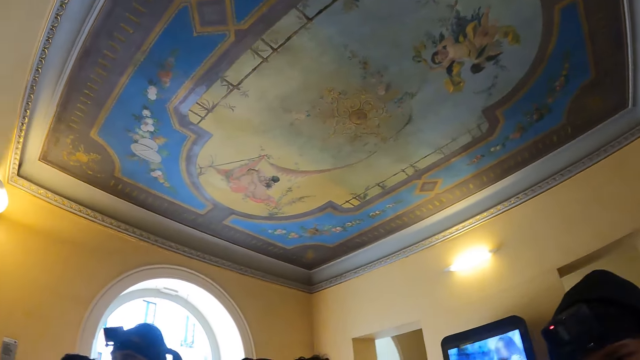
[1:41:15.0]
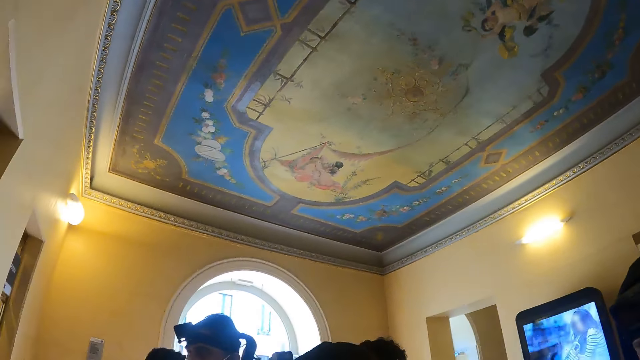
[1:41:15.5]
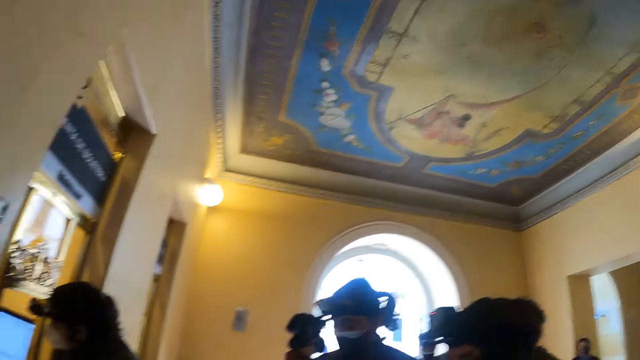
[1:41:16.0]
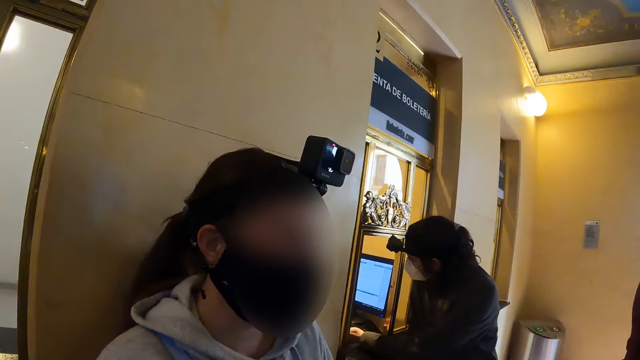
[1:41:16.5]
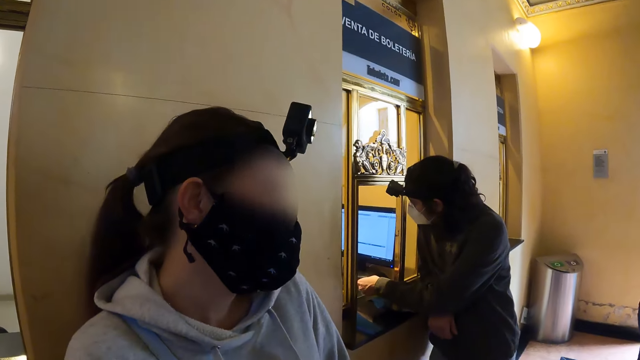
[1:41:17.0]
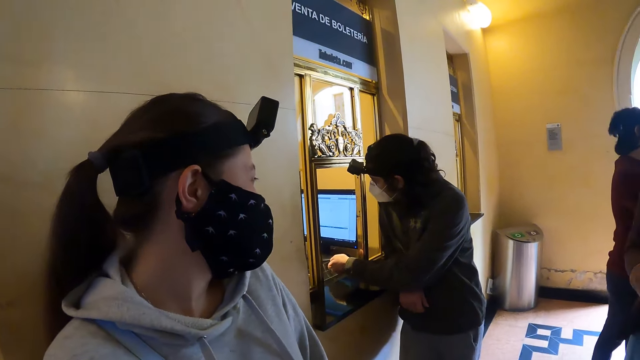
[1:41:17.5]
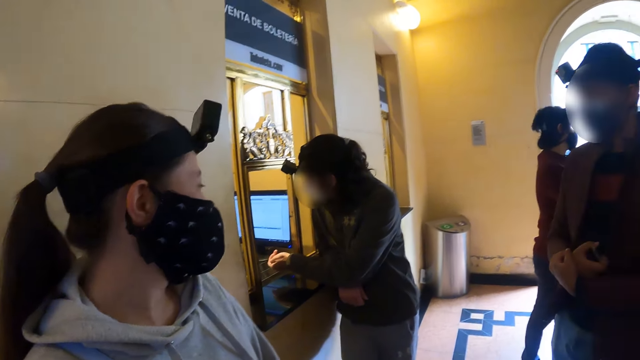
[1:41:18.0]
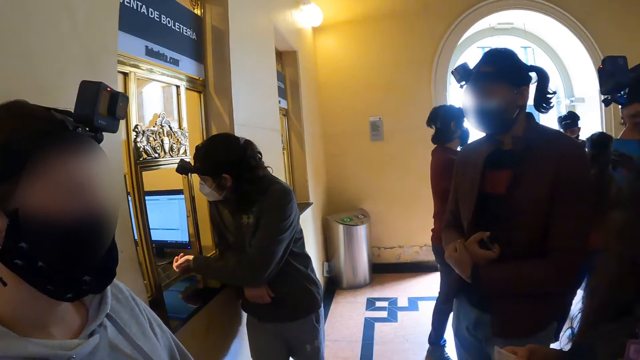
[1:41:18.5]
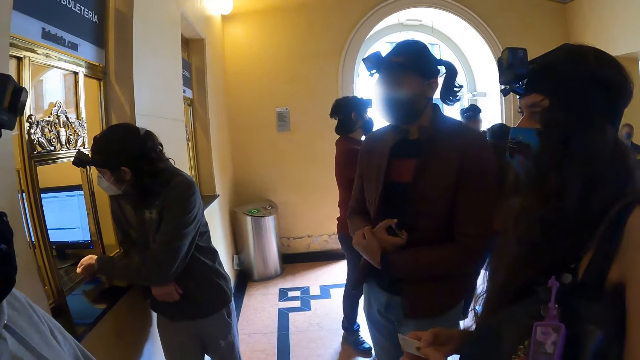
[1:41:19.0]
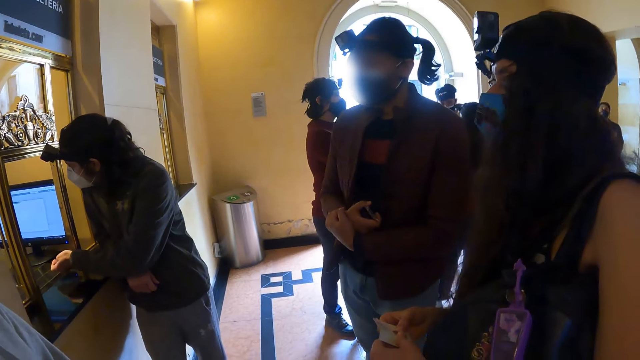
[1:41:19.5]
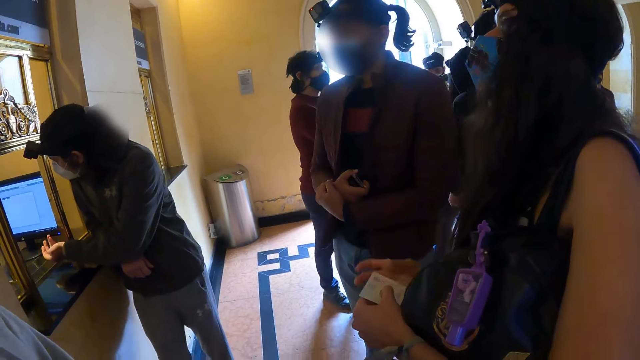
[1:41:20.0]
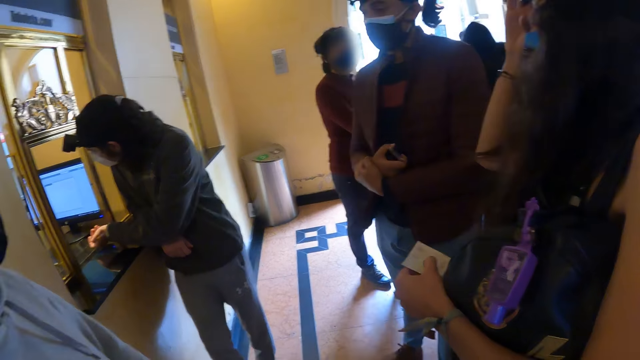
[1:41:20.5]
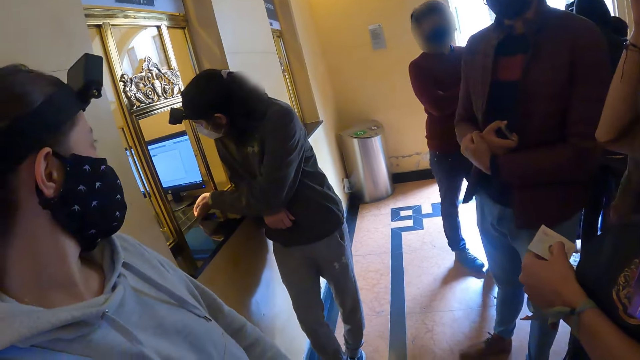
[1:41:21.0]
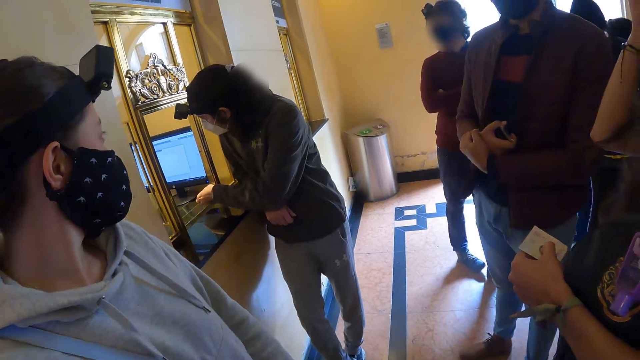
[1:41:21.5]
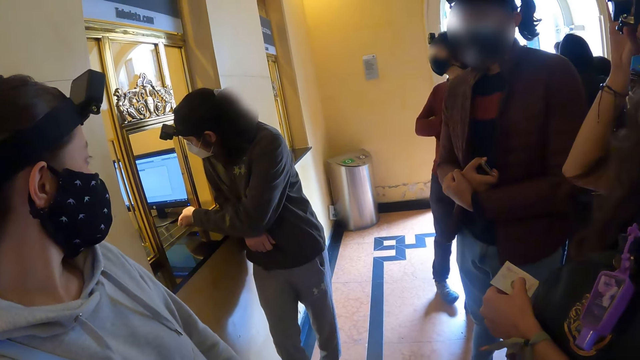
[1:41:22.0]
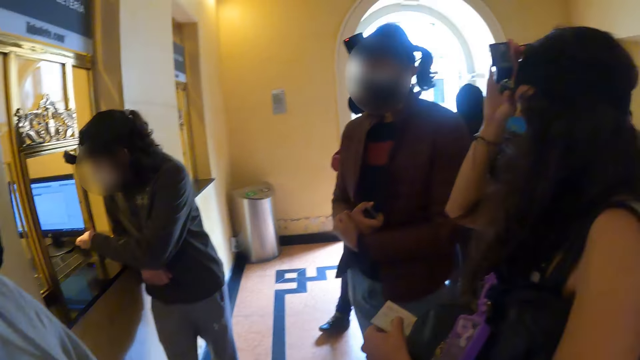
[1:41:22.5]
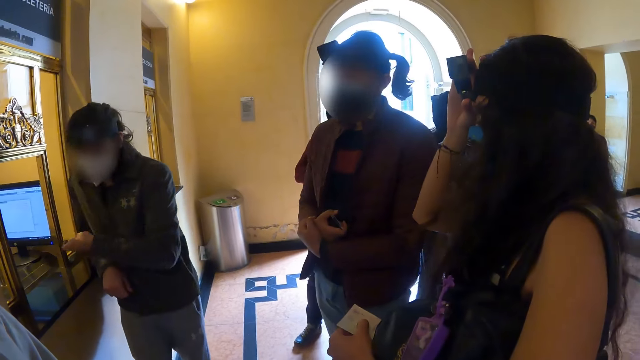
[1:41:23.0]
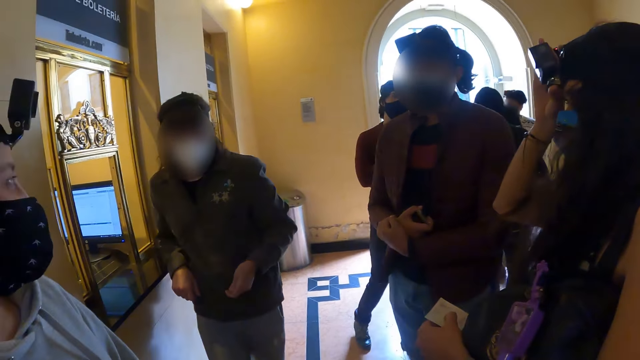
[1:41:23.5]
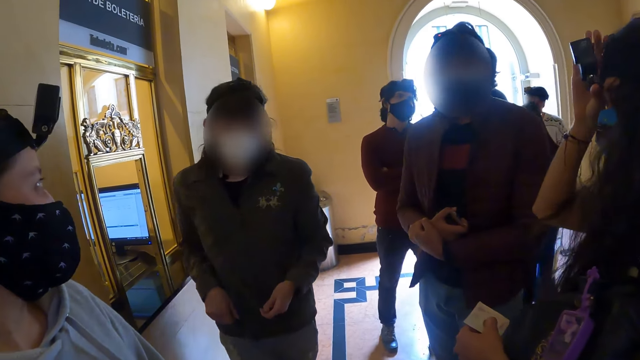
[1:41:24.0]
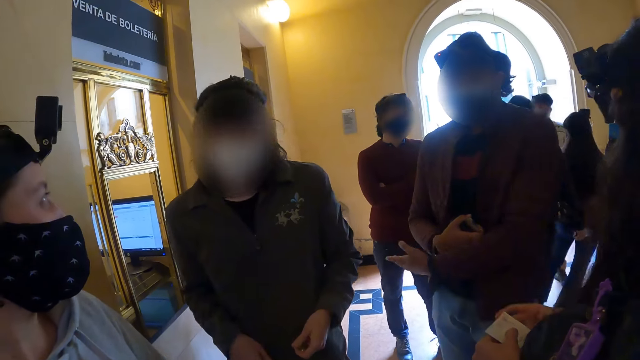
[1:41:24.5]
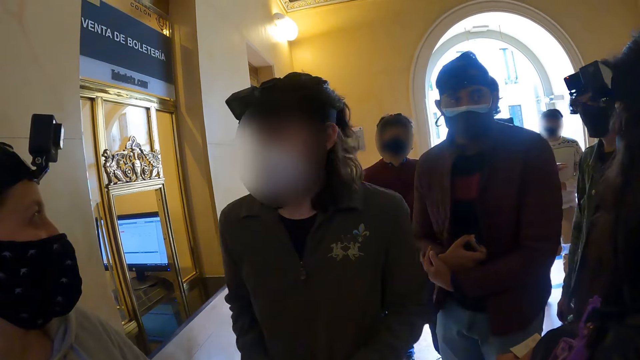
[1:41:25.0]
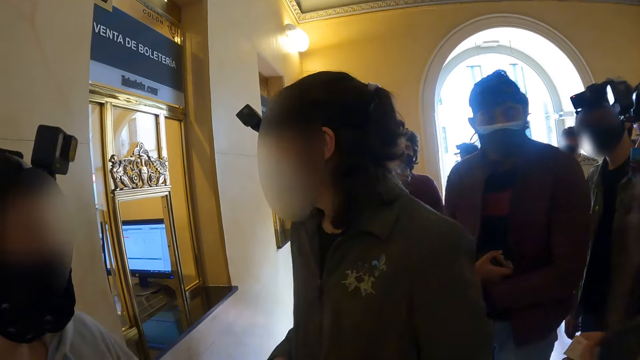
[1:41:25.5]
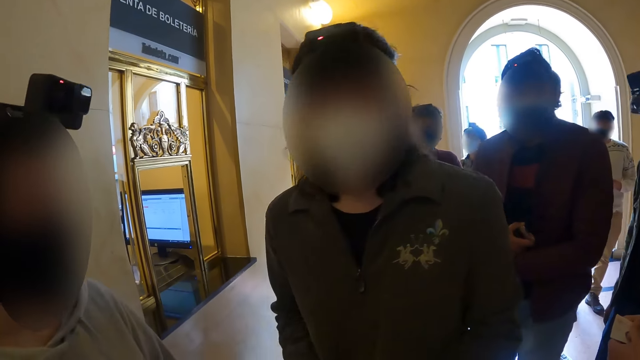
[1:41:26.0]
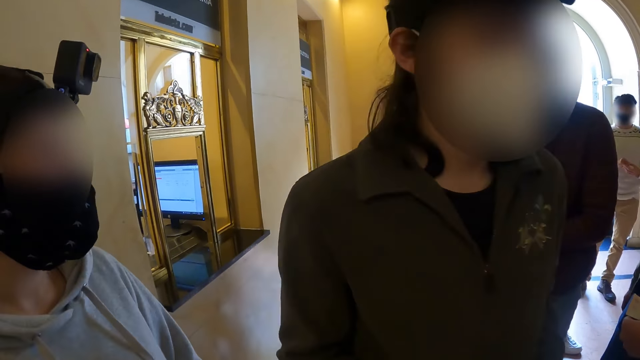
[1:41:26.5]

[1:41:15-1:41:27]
The camera wearer looks around the room.

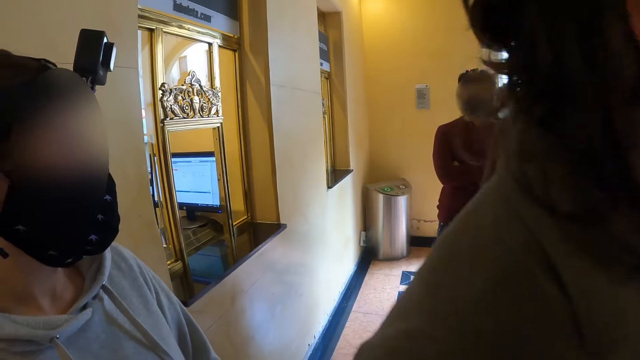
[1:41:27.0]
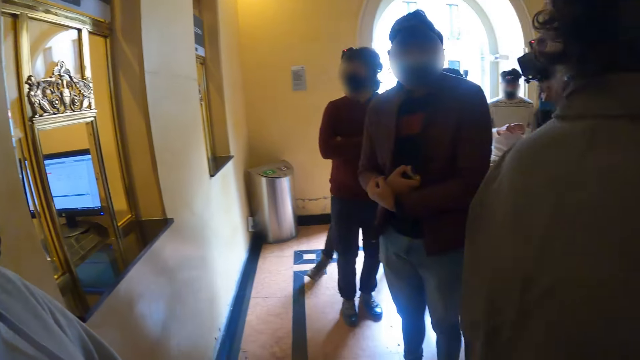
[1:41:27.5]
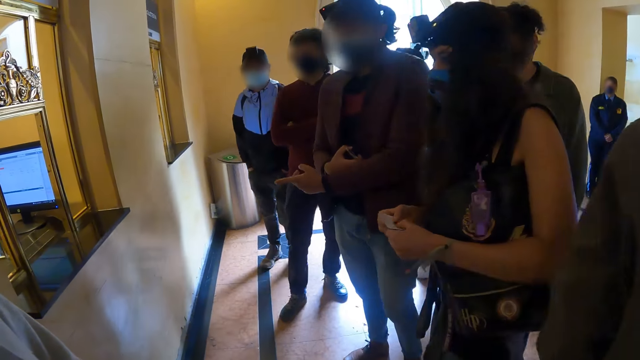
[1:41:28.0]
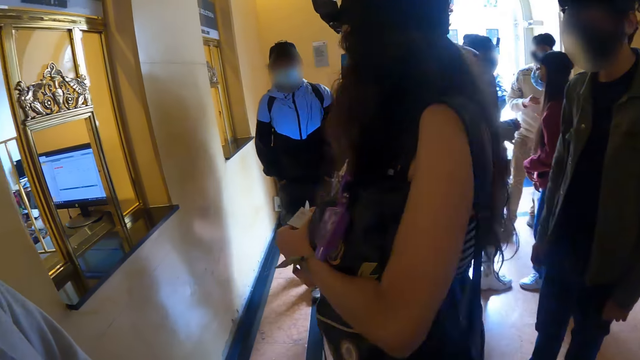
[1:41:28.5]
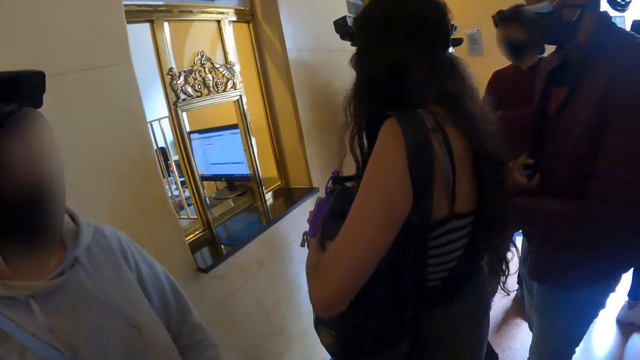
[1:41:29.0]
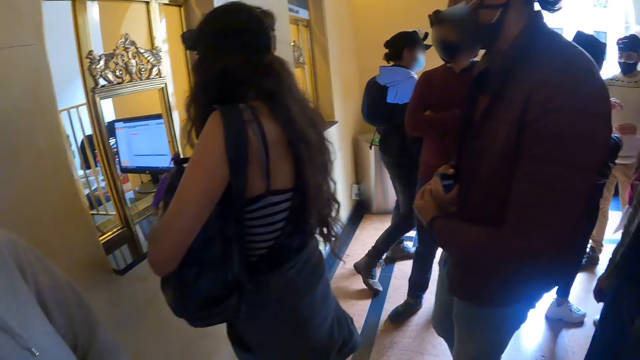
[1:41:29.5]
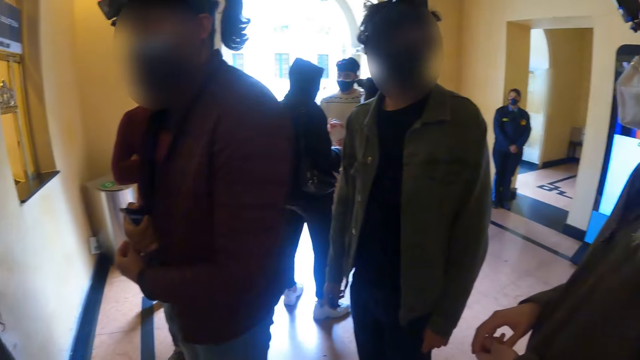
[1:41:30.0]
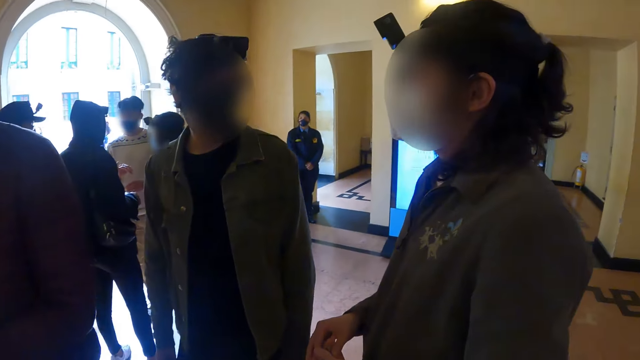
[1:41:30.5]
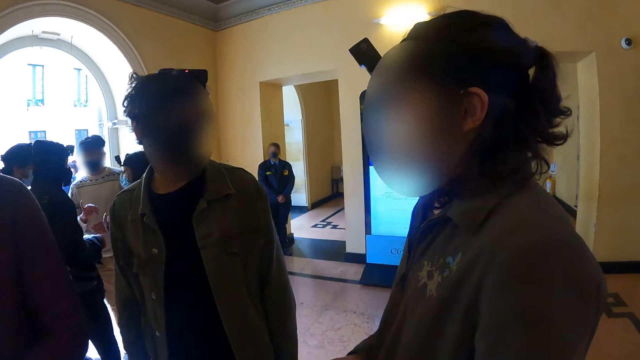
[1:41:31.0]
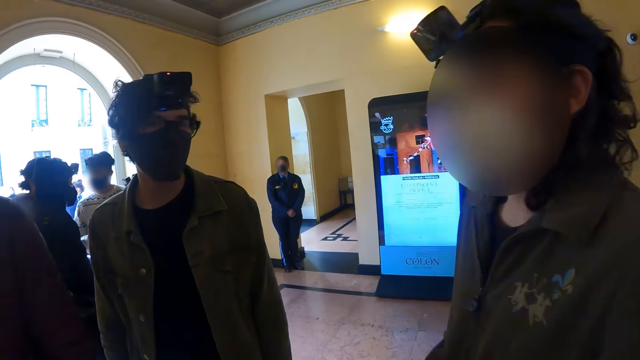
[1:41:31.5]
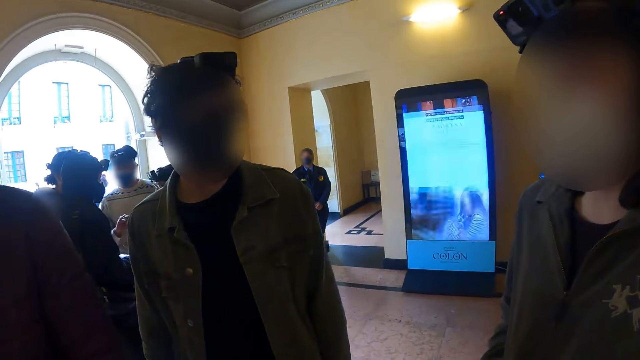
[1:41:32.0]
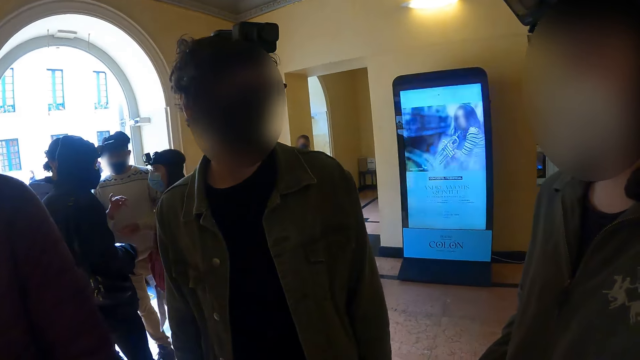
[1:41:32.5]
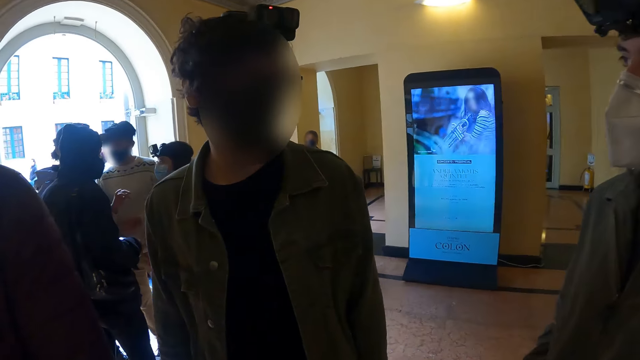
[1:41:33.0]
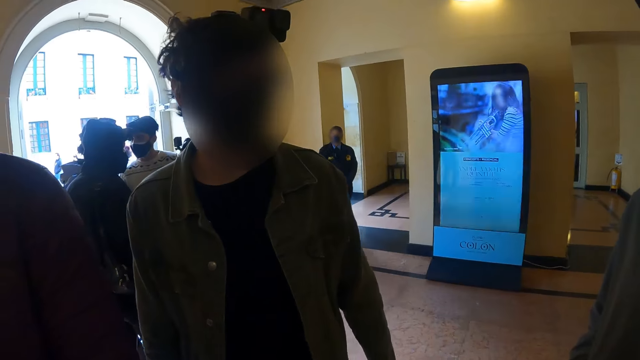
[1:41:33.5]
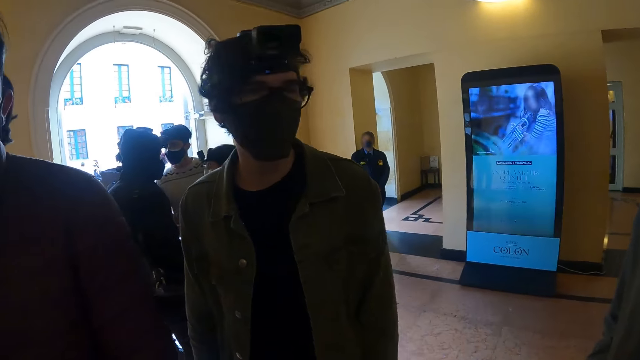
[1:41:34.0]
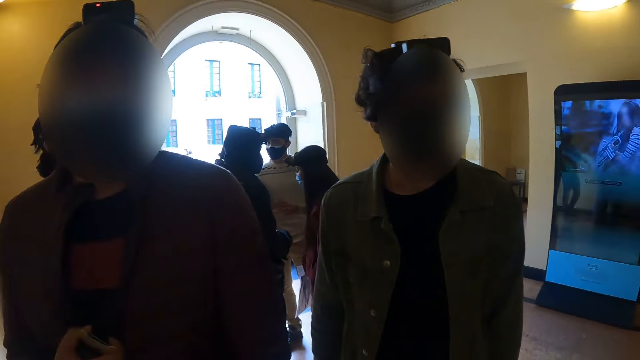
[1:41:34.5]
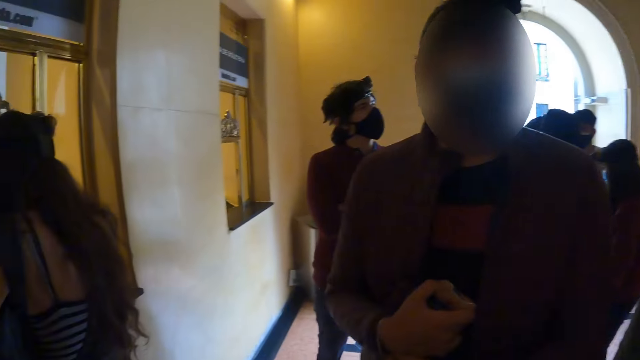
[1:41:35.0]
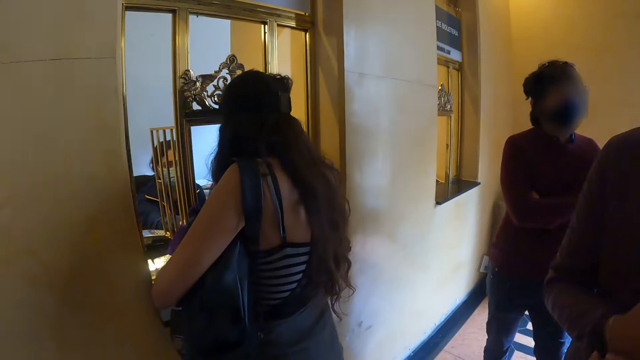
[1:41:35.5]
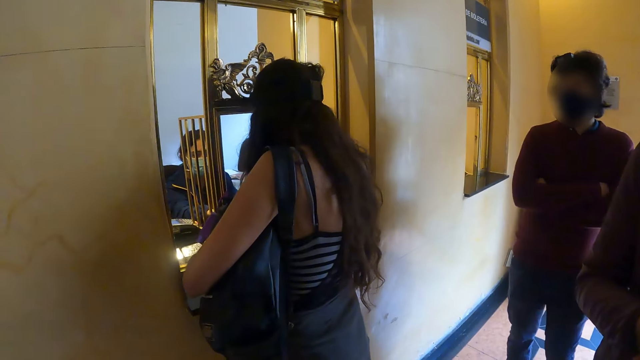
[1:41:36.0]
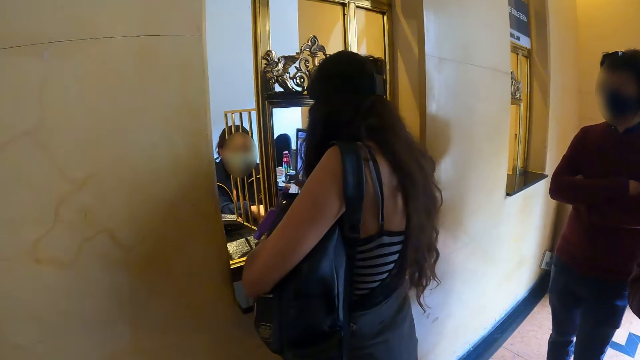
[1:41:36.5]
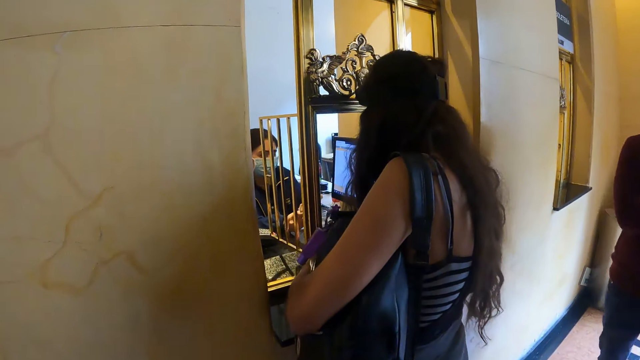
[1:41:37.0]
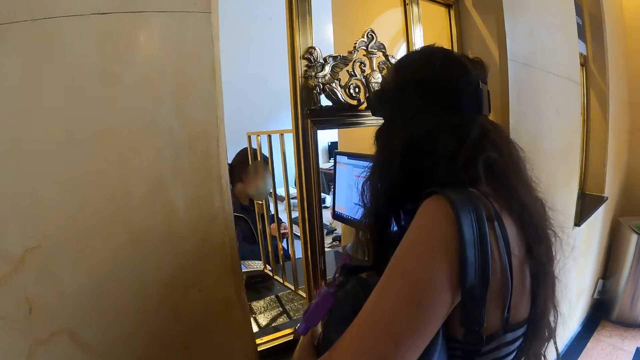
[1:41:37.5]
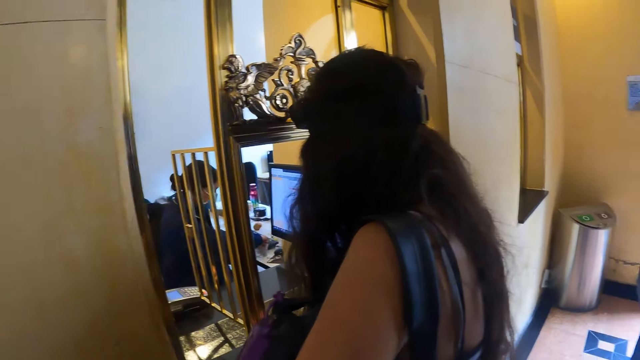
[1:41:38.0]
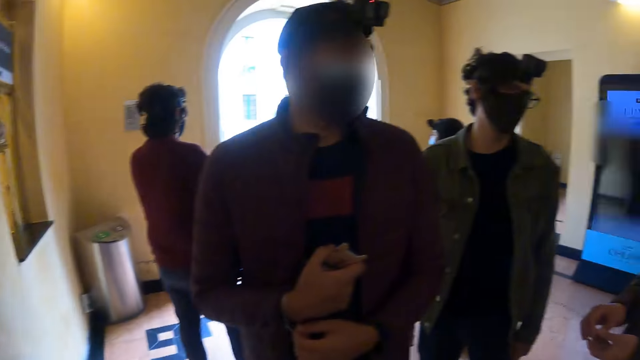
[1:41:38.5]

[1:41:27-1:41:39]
The camera wearer moves beside the wall.
